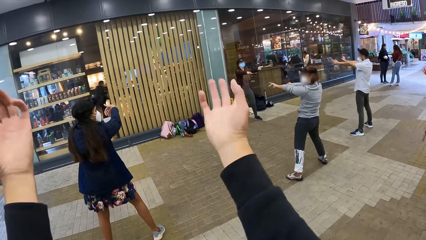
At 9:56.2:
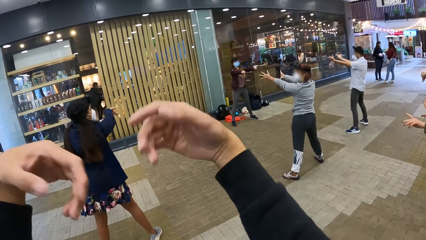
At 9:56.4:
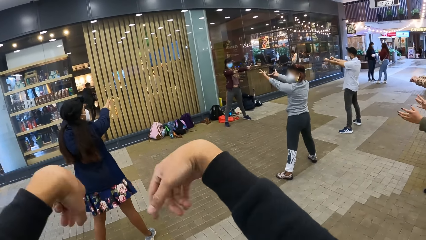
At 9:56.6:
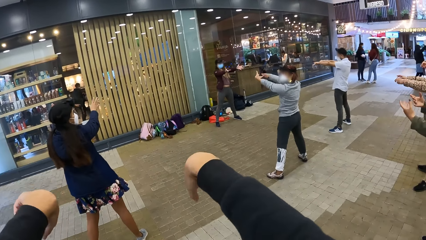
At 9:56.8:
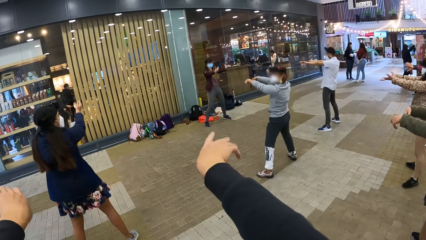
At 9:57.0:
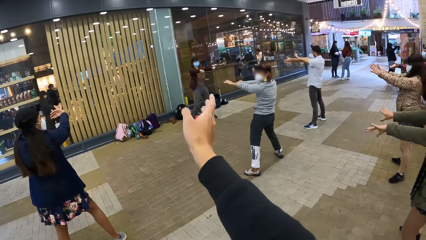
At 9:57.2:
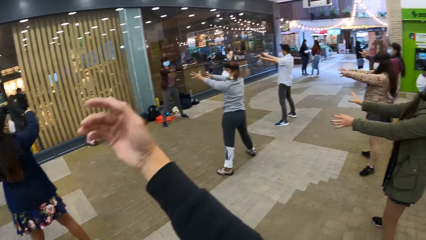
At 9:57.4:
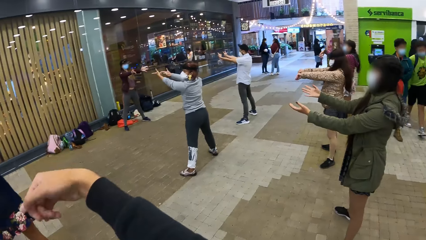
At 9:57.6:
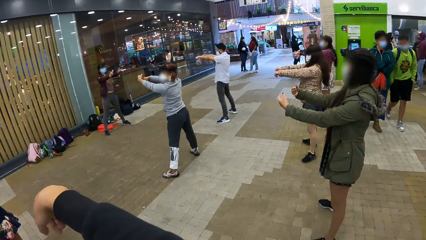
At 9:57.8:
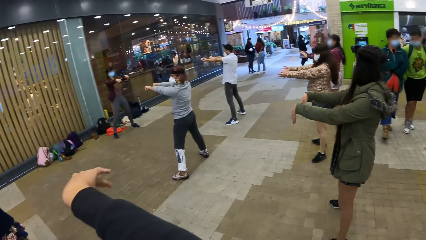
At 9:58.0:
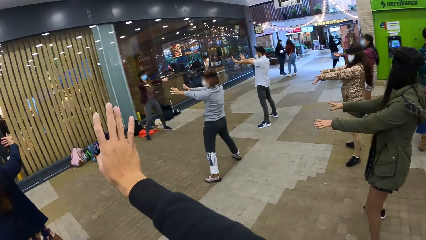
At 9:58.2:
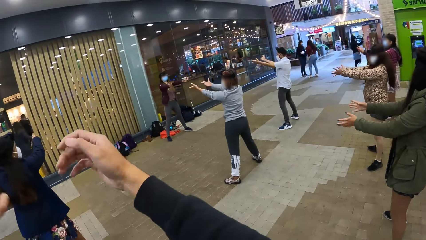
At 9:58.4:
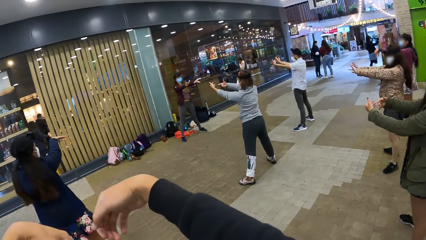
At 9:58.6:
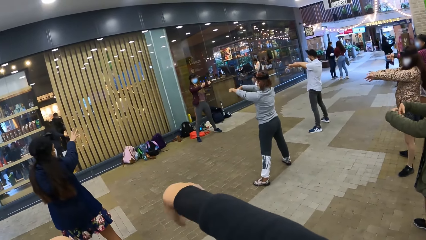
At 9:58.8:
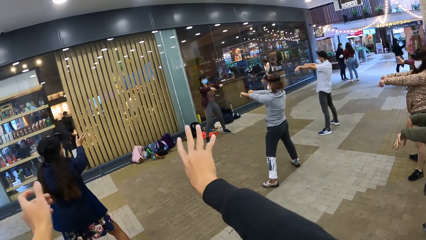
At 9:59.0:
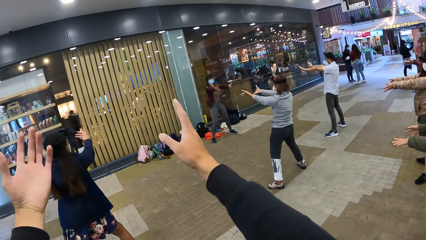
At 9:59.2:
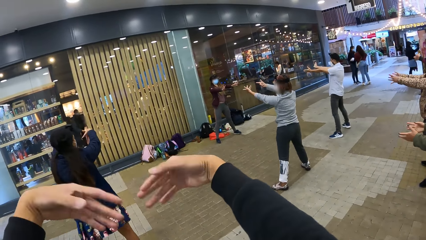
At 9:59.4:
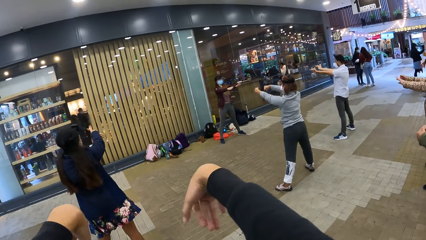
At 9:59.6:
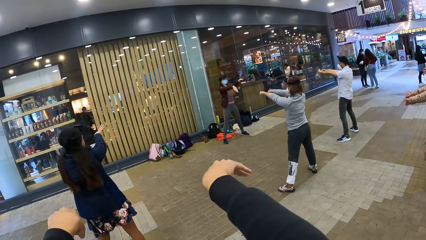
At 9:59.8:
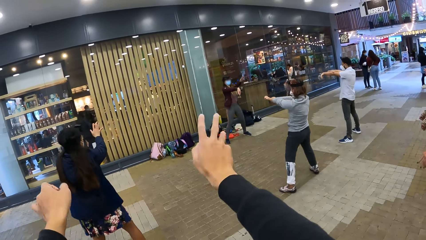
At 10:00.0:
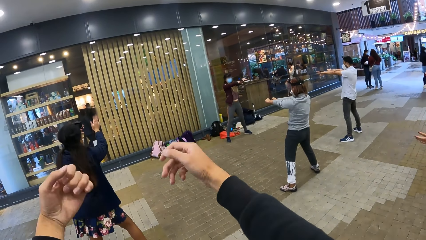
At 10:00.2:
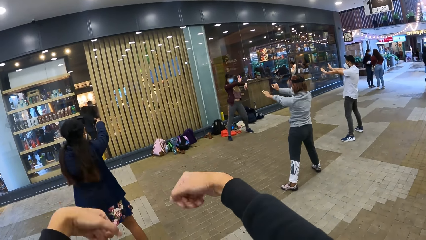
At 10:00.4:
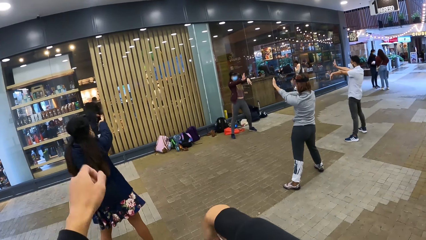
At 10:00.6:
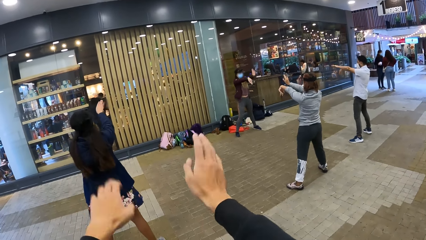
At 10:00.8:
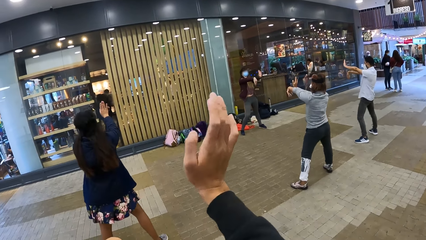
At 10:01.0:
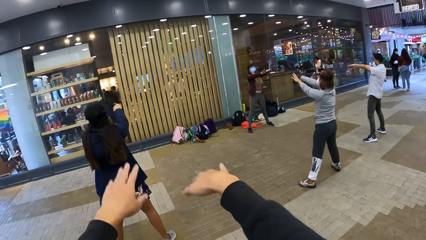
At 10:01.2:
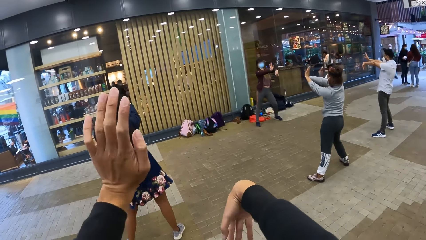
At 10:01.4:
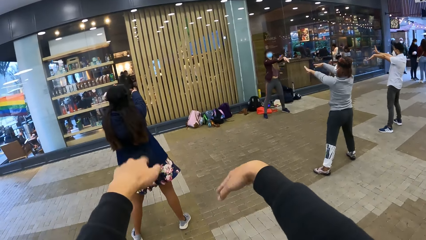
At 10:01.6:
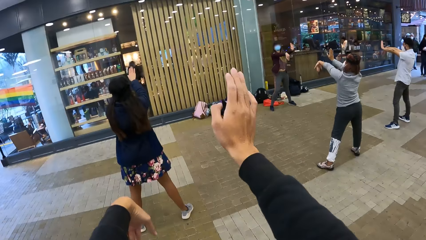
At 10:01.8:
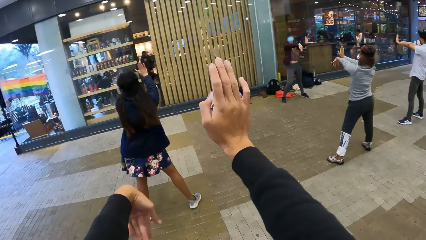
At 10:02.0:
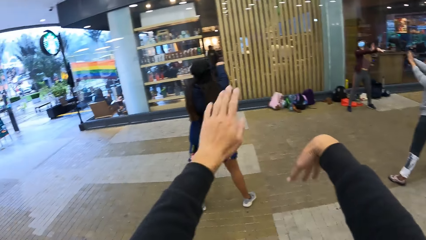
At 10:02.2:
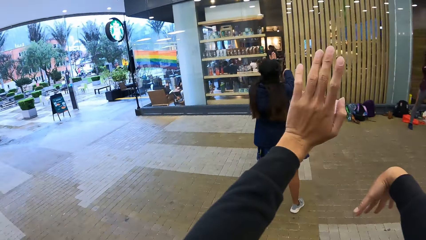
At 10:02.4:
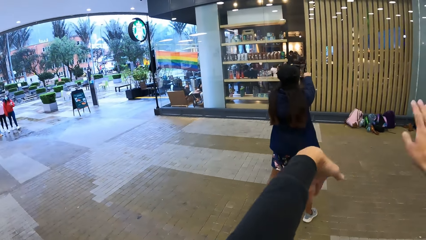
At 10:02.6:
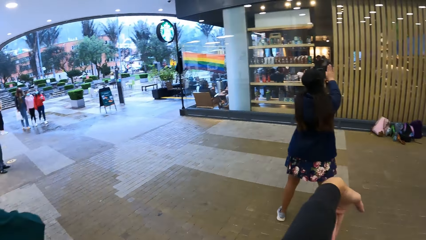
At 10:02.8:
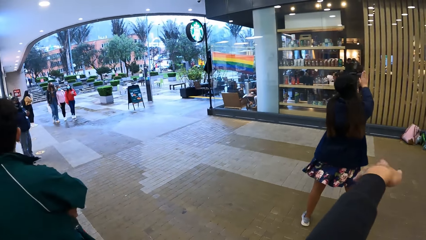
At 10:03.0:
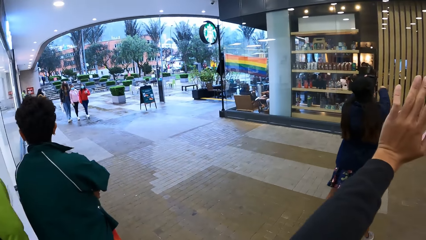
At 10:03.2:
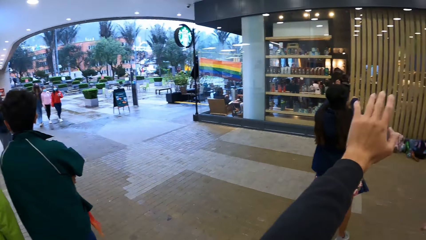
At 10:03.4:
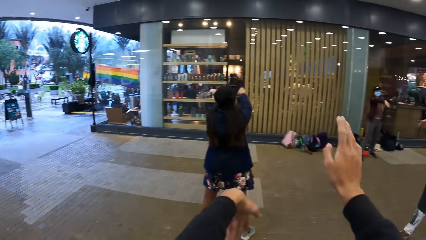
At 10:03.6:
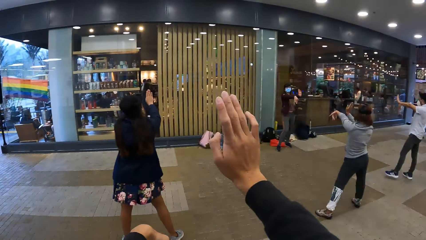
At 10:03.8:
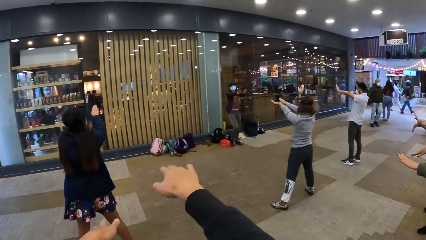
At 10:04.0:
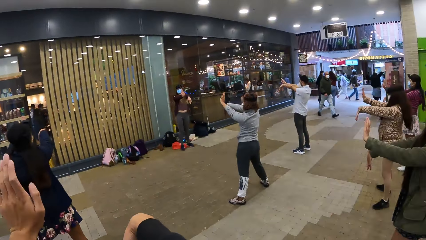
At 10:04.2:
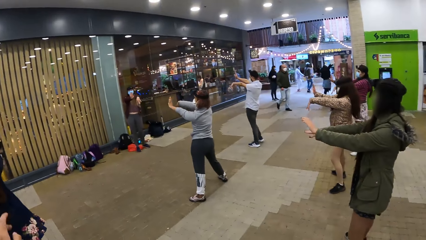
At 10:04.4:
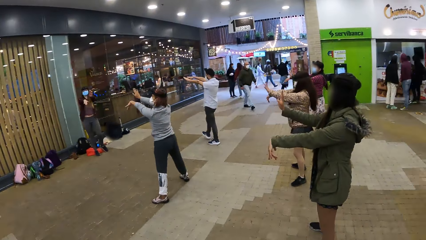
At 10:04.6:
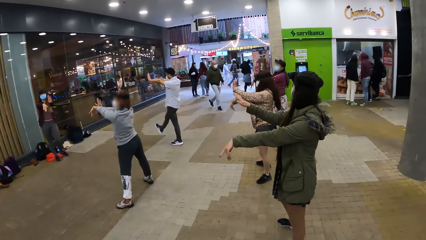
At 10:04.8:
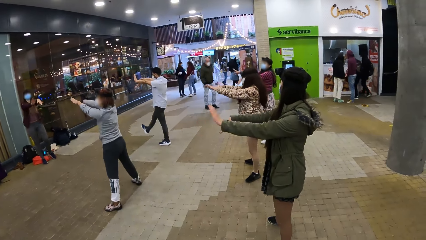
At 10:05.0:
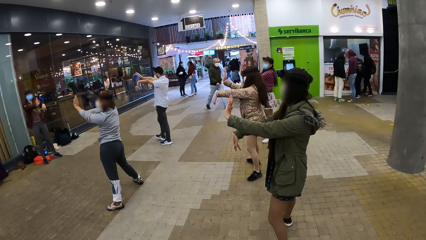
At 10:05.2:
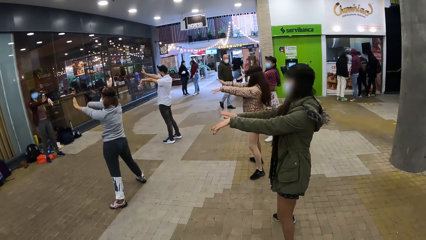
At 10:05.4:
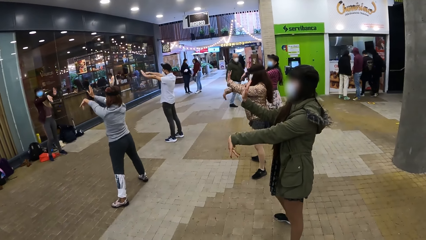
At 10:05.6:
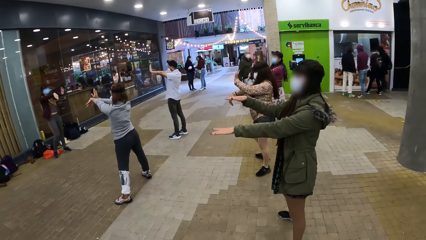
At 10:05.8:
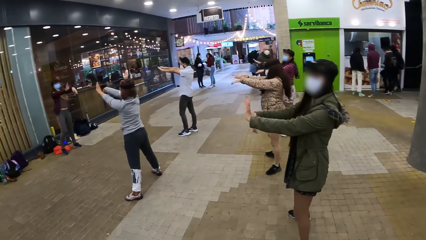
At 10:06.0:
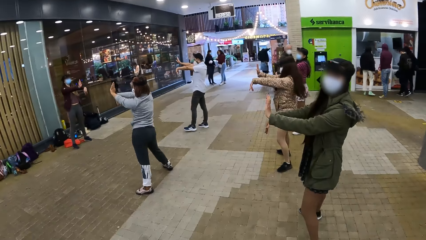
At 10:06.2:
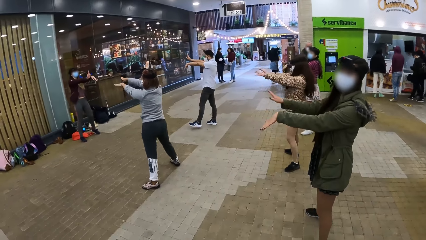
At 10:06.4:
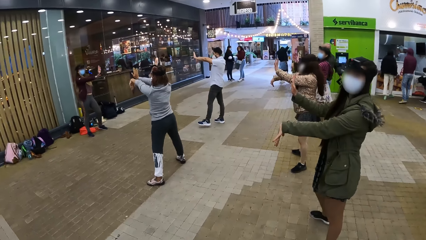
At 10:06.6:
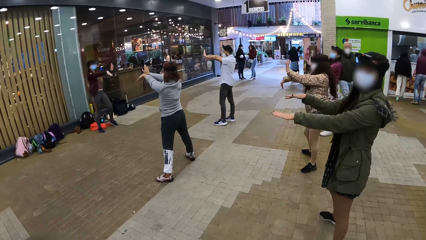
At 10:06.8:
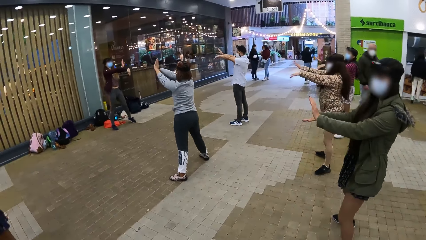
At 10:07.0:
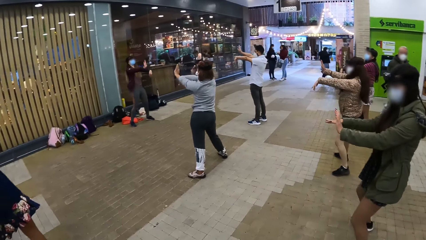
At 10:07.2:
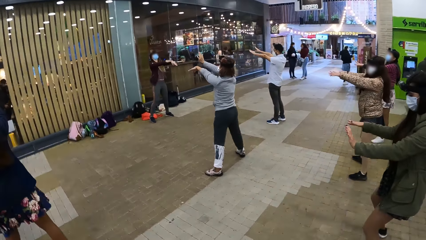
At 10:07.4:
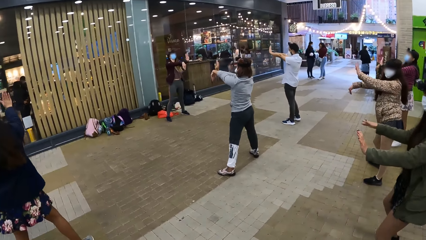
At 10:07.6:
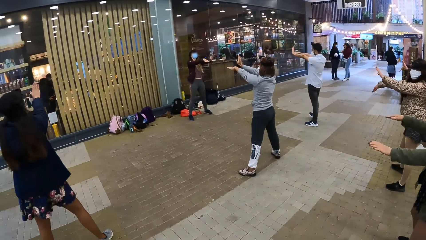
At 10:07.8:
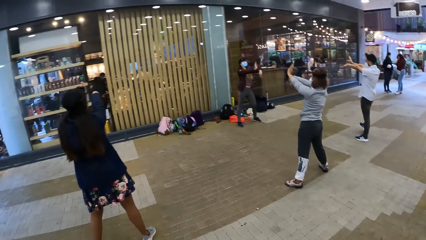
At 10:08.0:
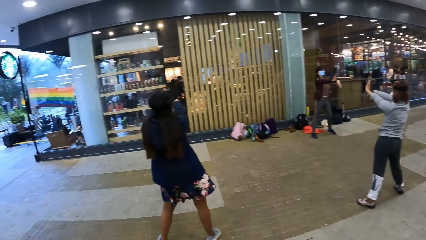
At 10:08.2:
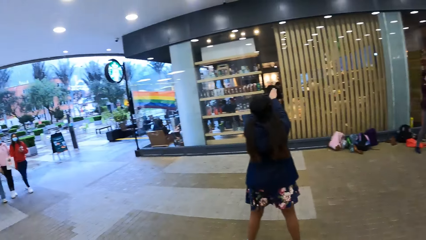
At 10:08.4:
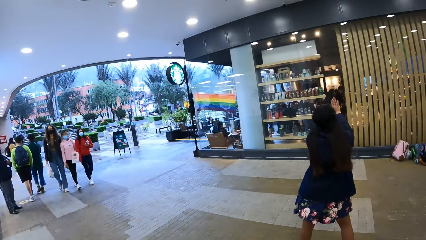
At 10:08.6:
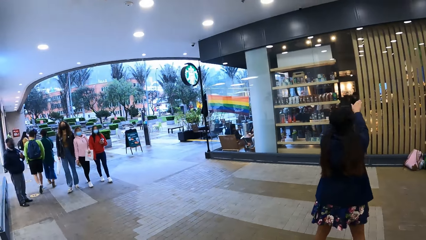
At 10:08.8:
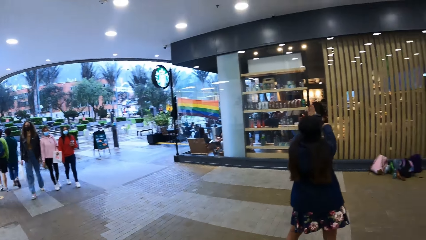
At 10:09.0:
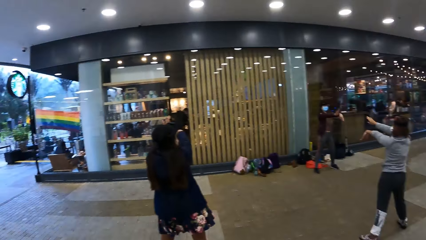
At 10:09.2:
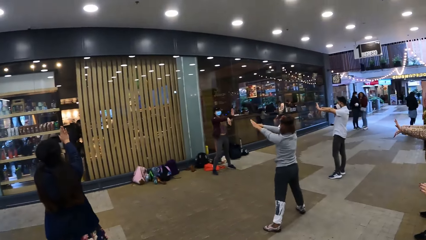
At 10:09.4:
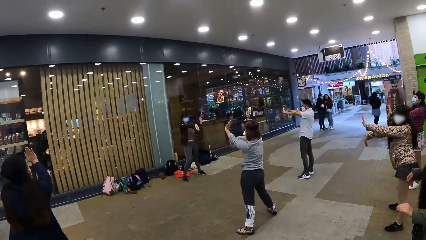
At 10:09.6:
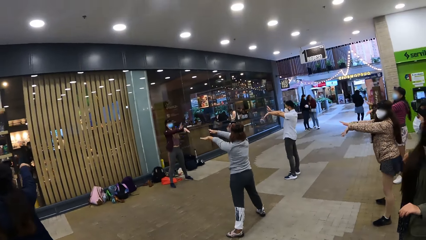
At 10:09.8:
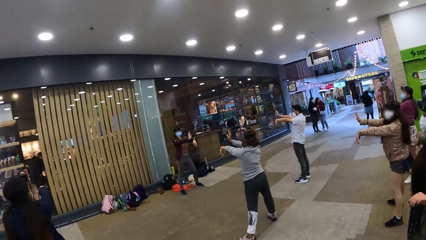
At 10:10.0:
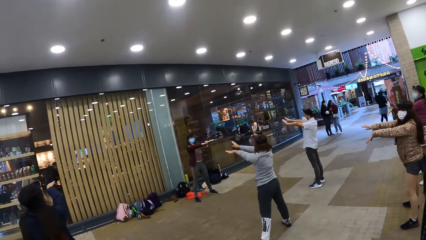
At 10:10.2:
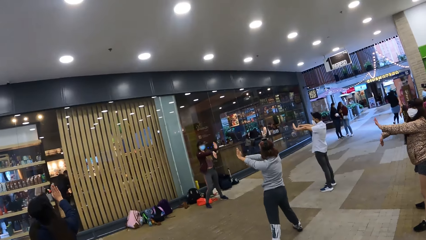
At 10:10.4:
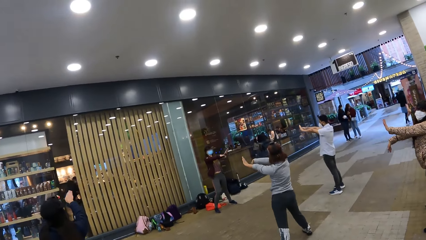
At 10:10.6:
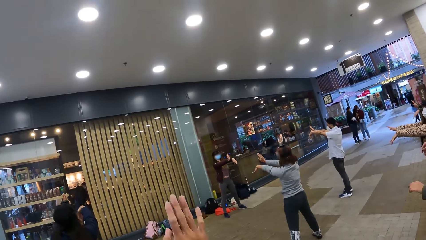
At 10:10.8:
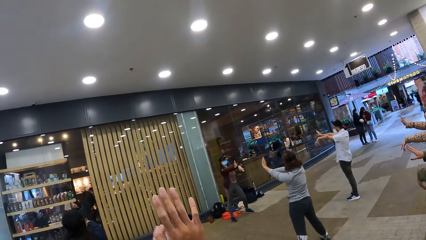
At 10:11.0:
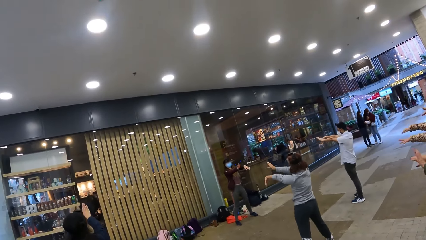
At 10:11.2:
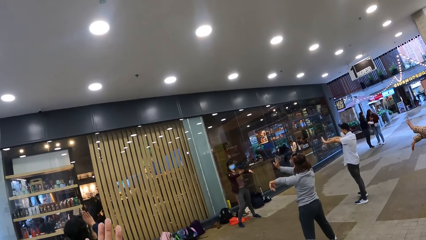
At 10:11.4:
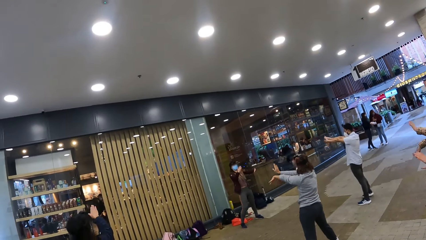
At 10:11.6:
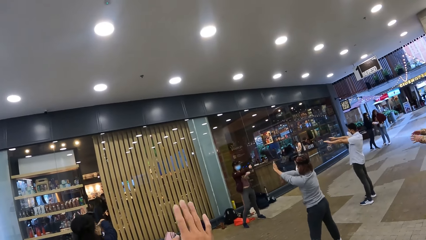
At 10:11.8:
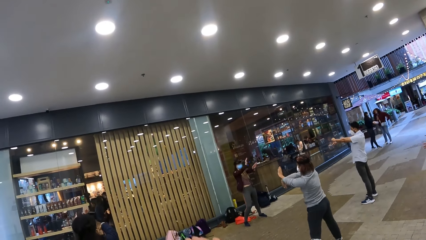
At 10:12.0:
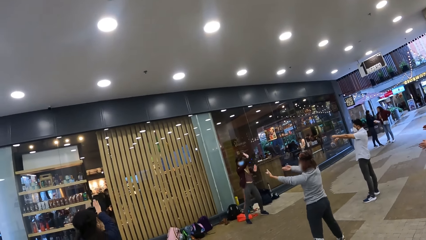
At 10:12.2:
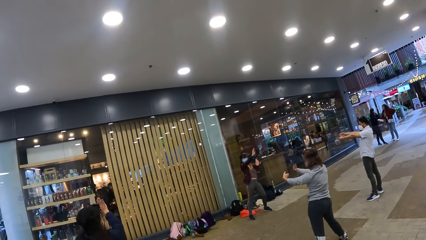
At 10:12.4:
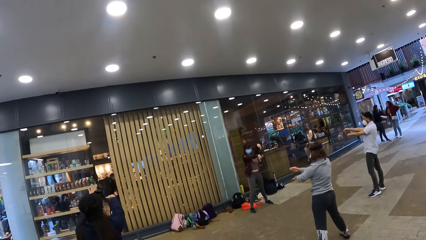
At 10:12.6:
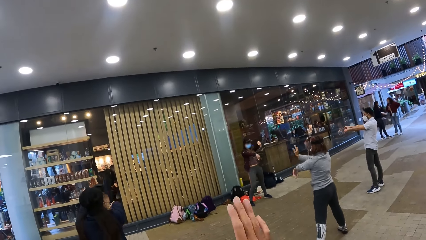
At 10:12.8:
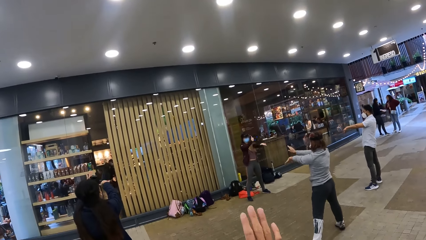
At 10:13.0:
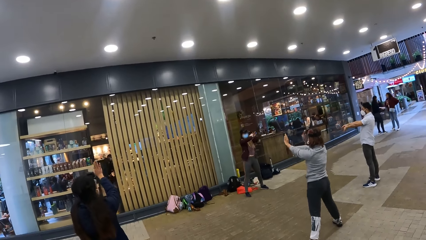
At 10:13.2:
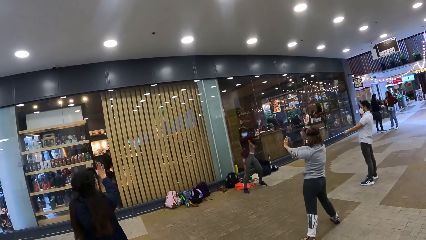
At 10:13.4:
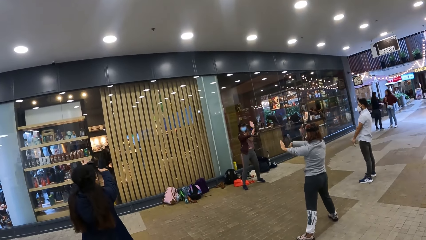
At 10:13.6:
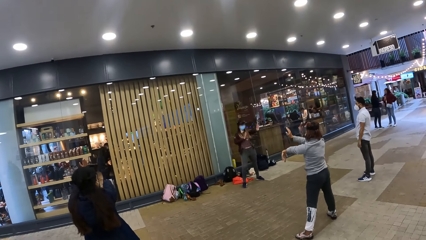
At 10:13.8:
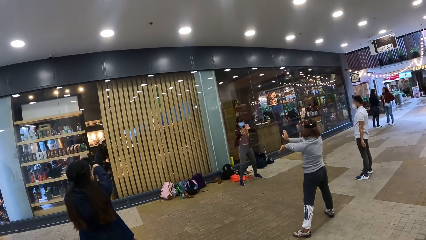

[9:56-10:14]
The camera wearer shakes hands. A lady shakes hands. The camera wearer looks around the building. They look around. They shake hands.
